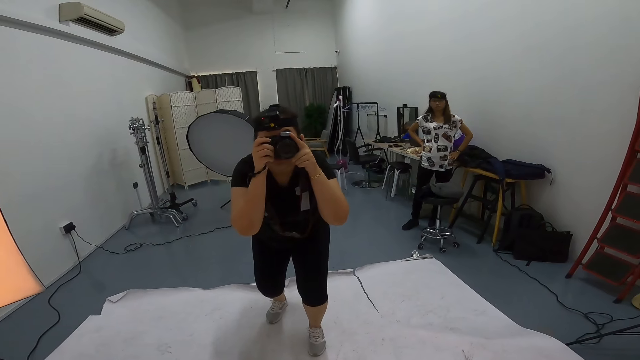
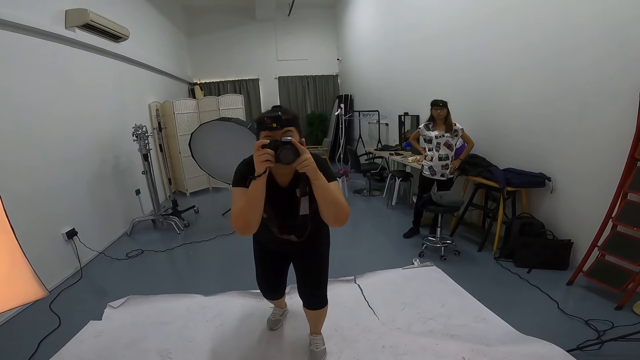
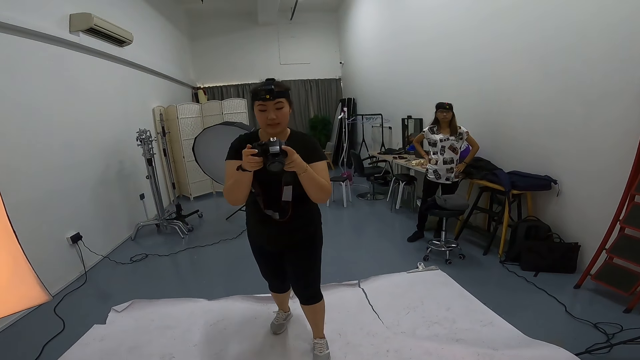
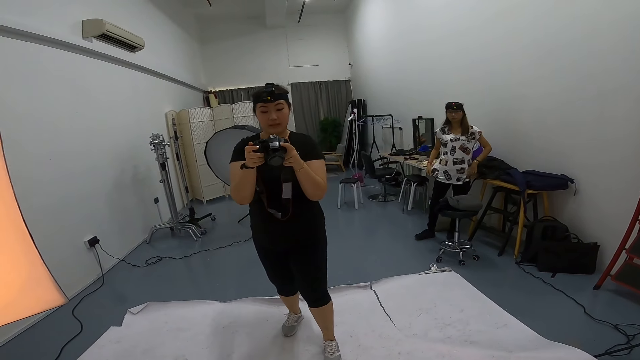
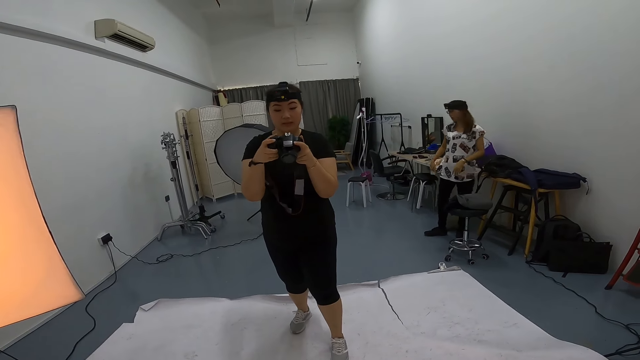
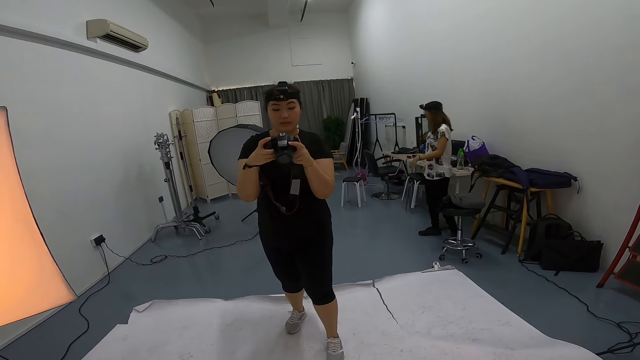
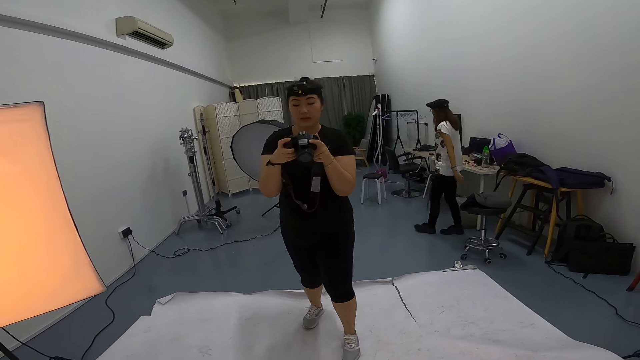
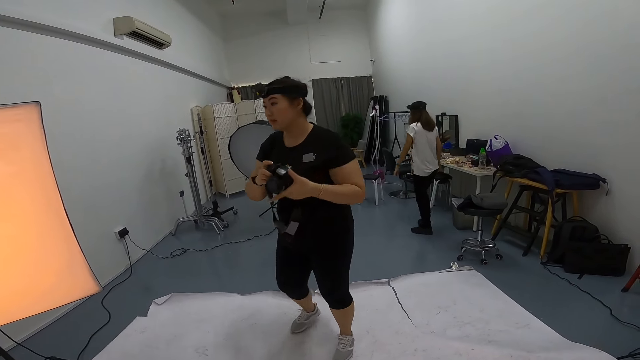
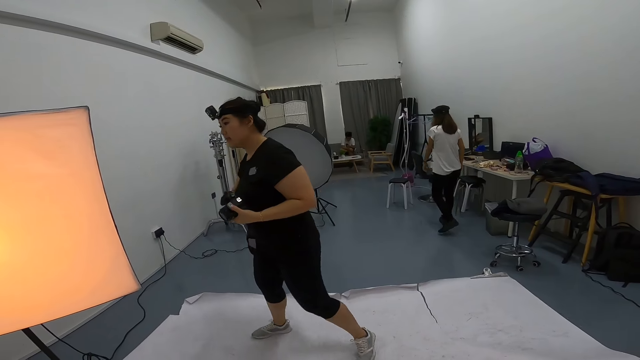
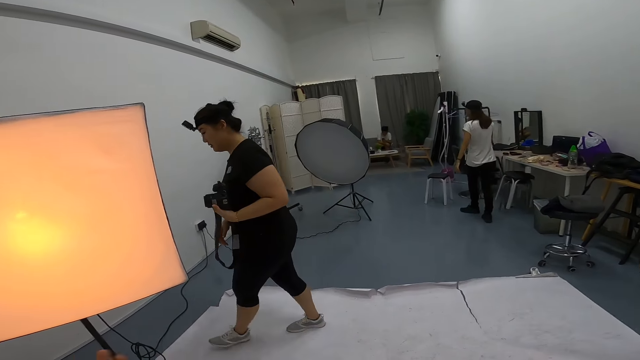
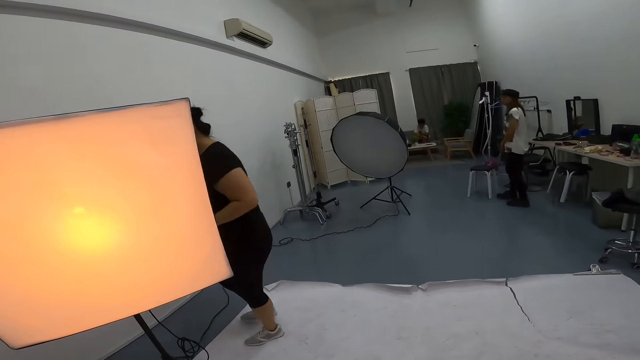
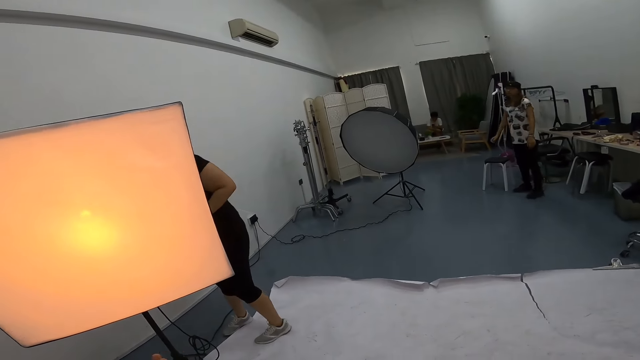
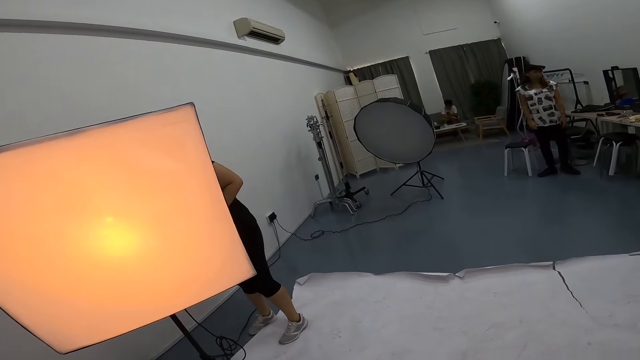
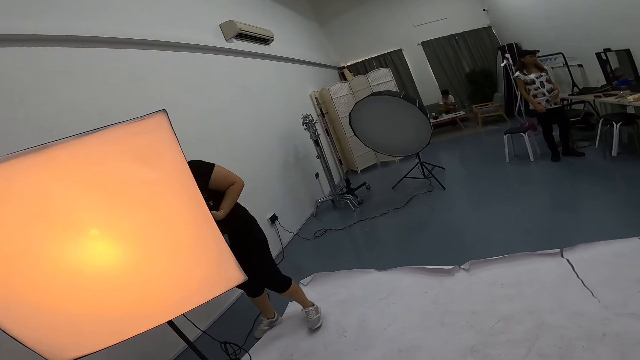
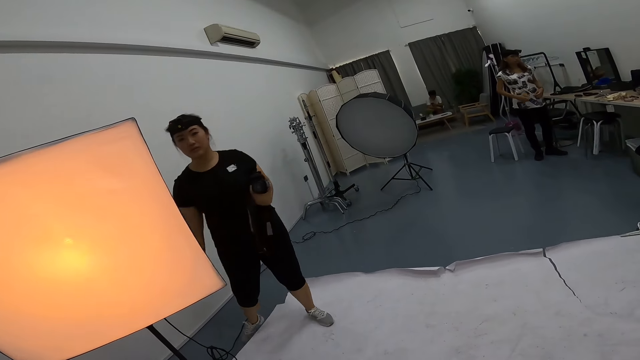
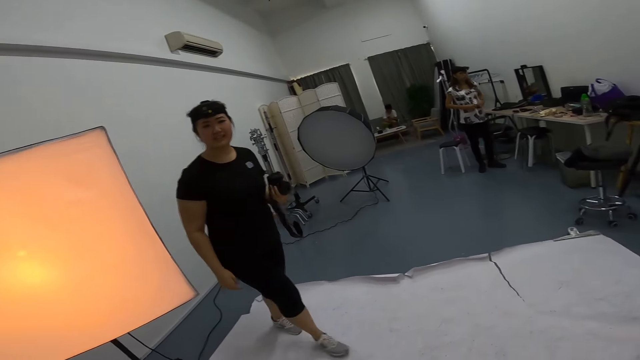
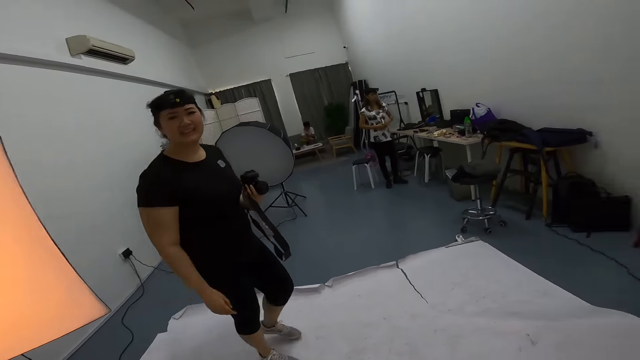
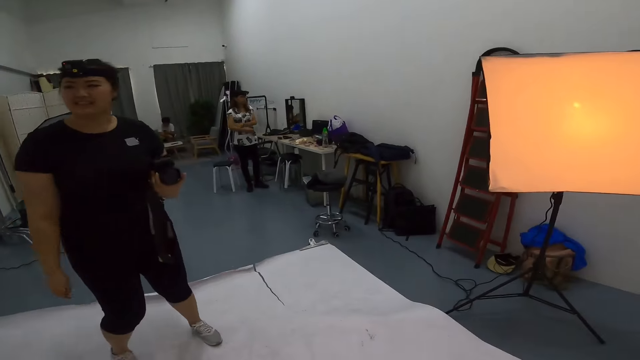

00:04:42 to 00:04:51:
A woman checks the camera. Another woman moves around the room. The first woman walks behind the studio light as she converses with the camera wearer. The camera wearer walks beside the studio soft box stand.

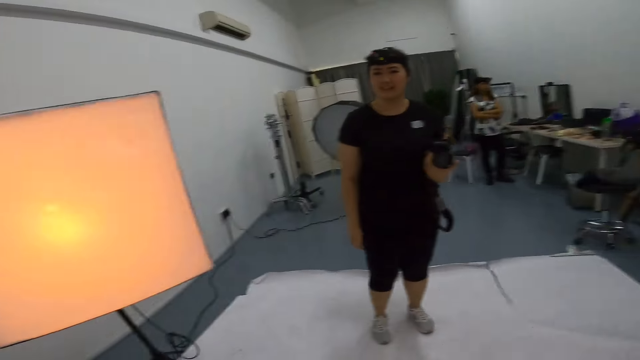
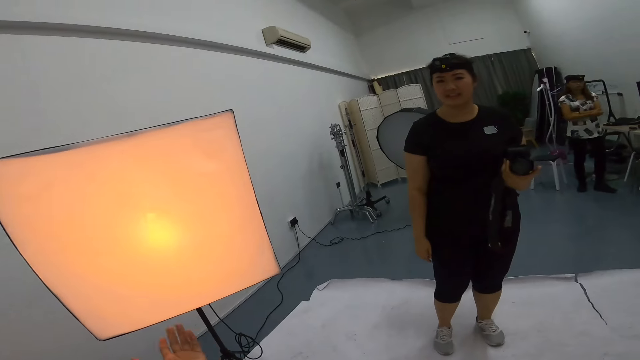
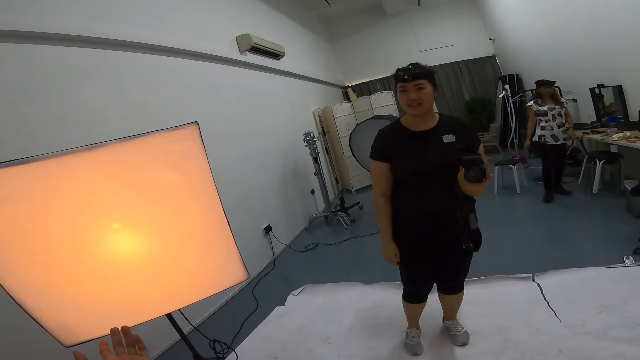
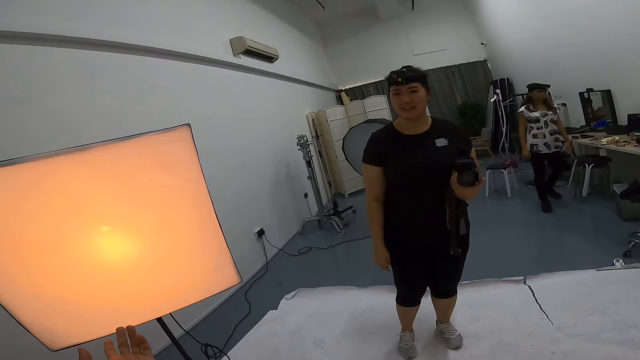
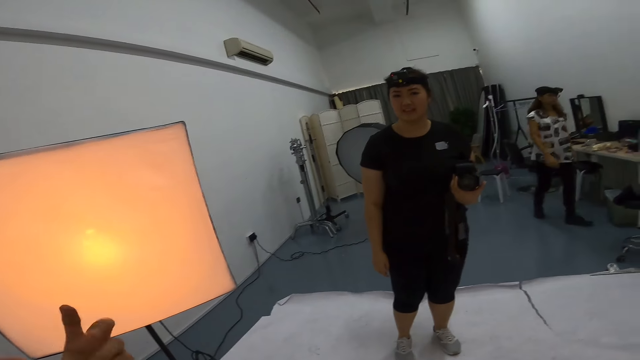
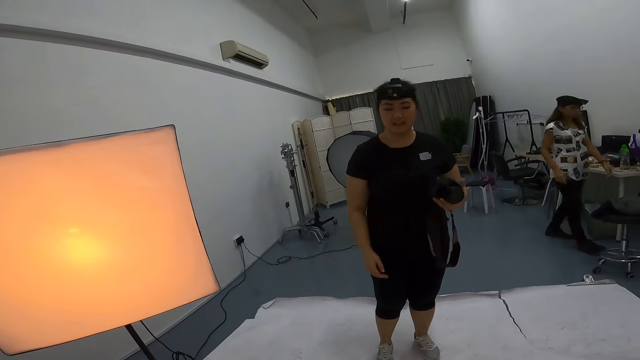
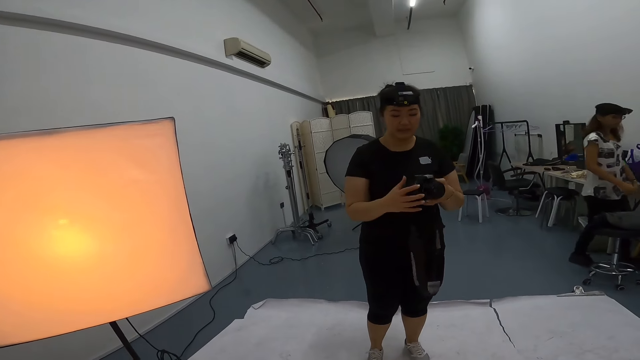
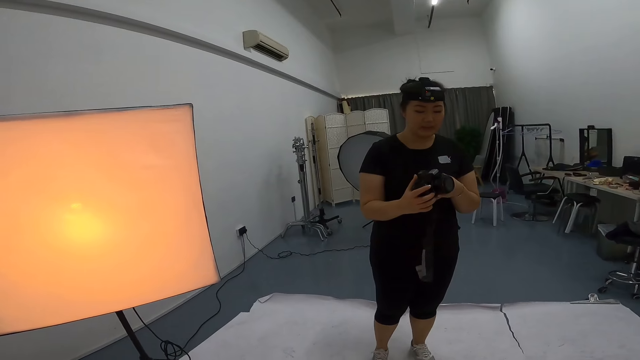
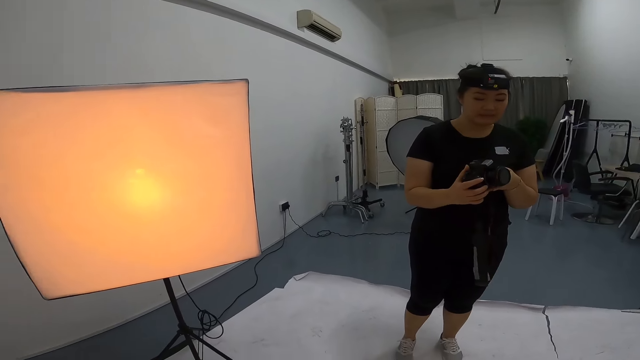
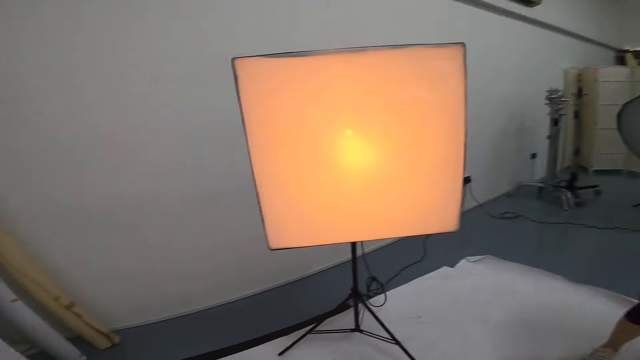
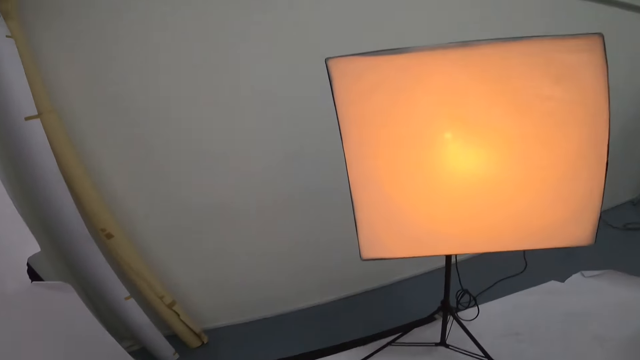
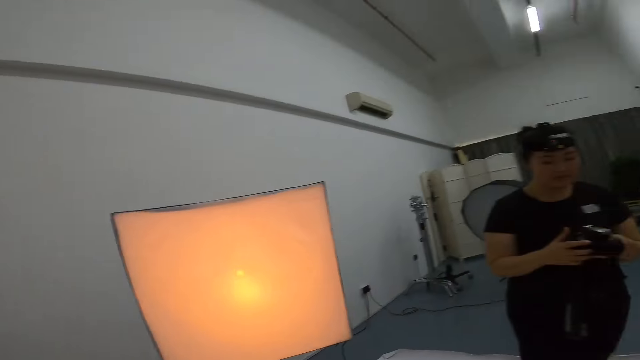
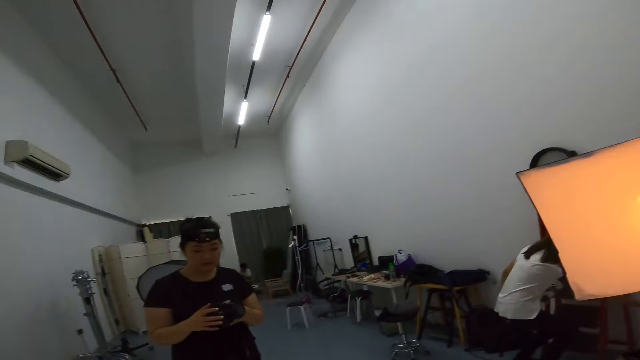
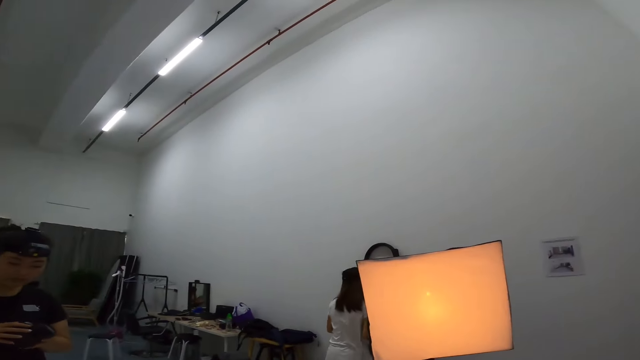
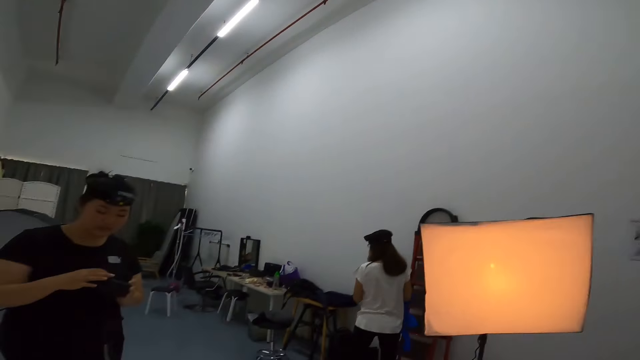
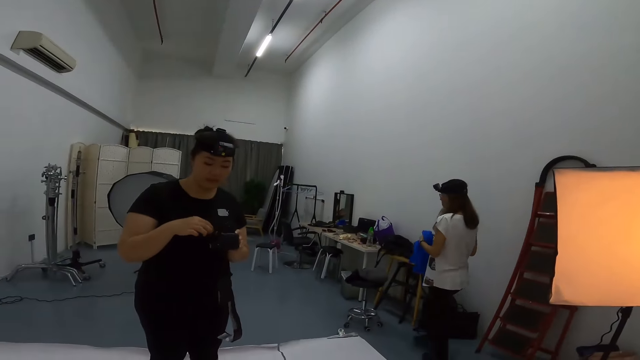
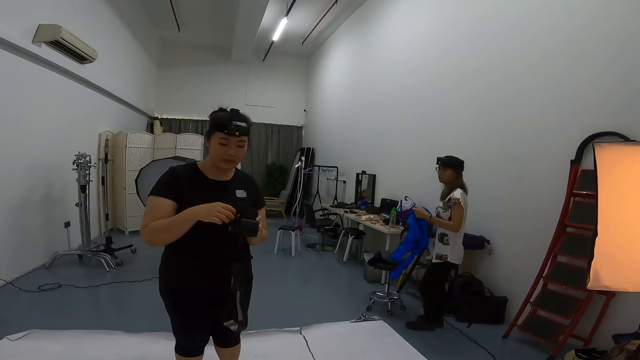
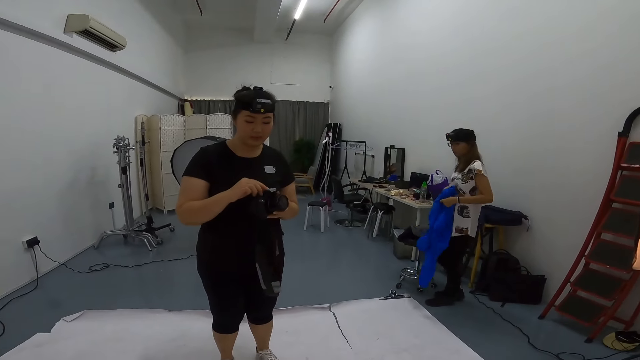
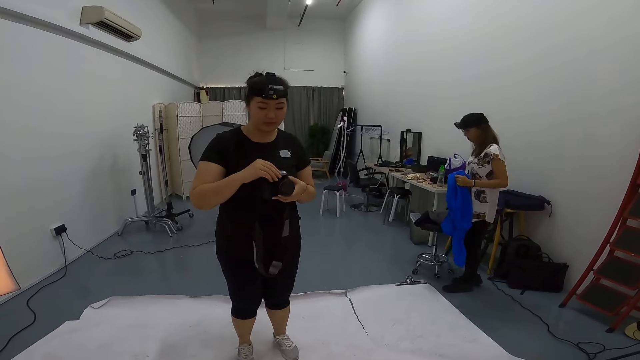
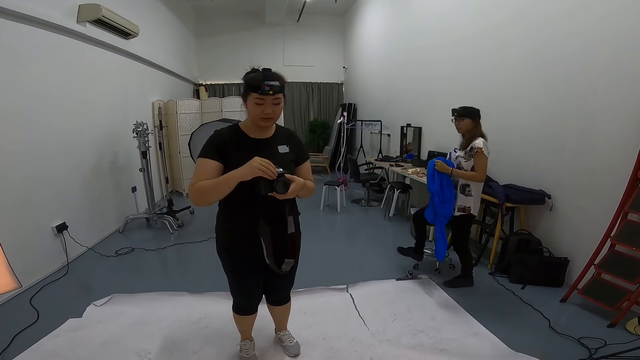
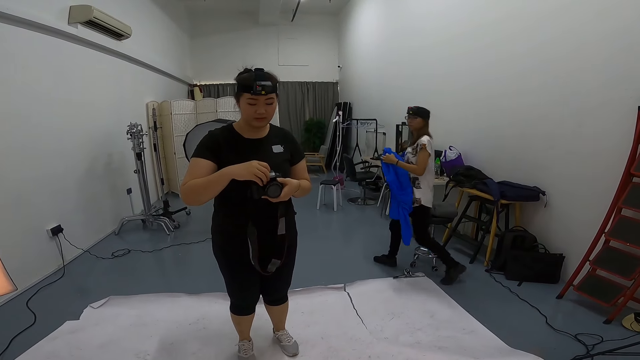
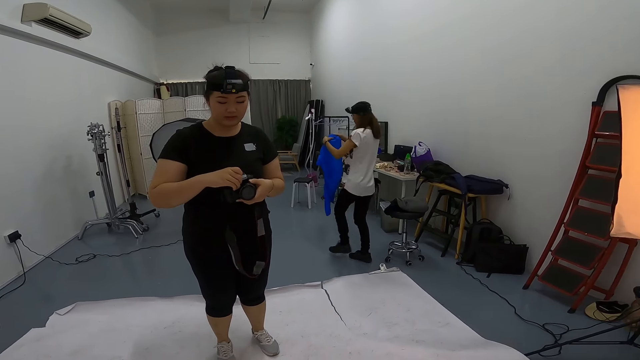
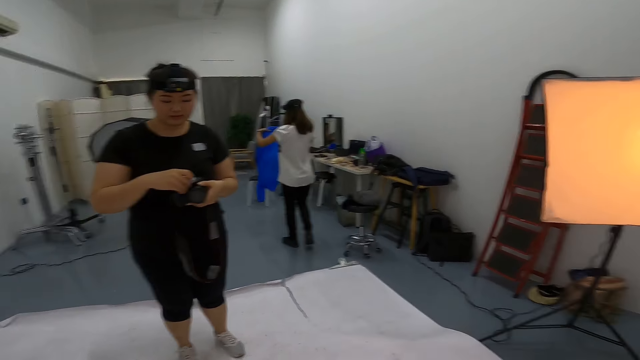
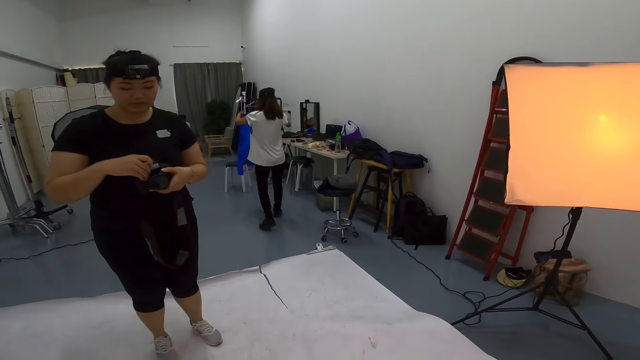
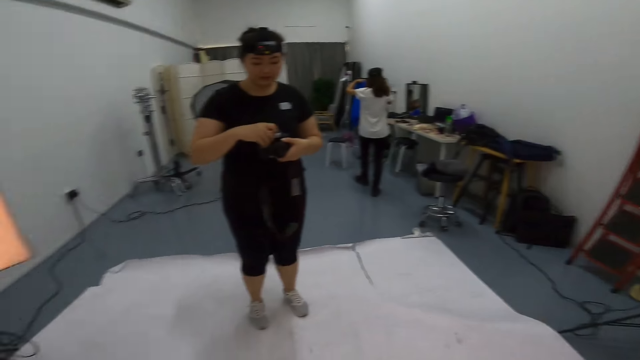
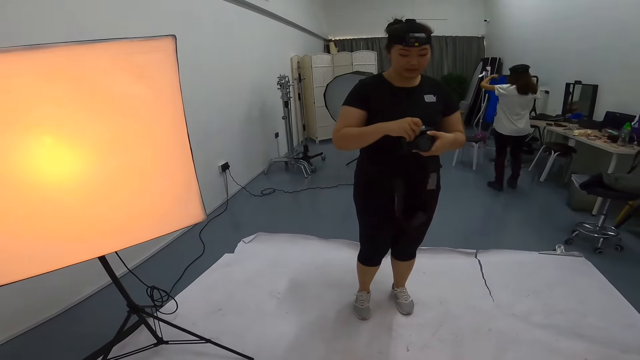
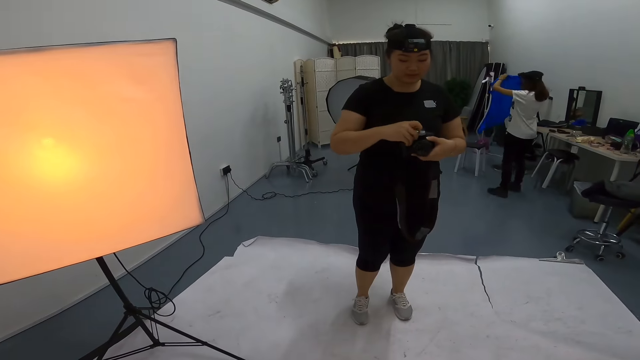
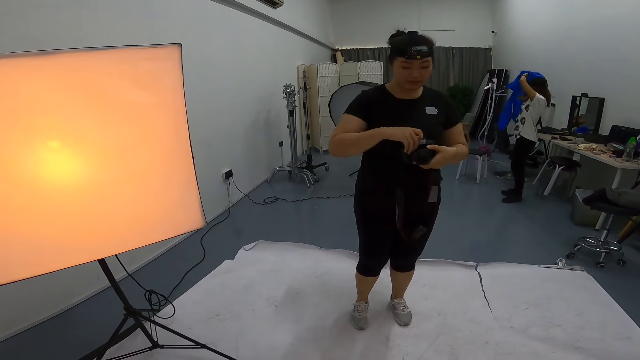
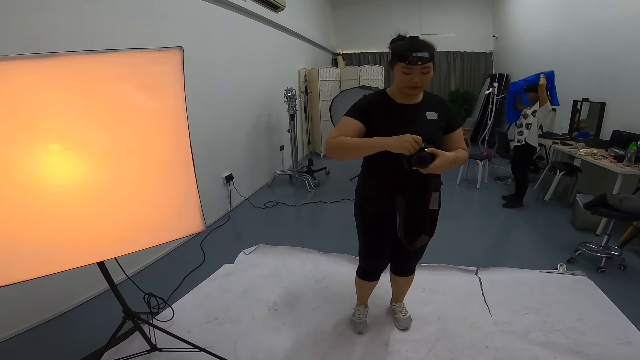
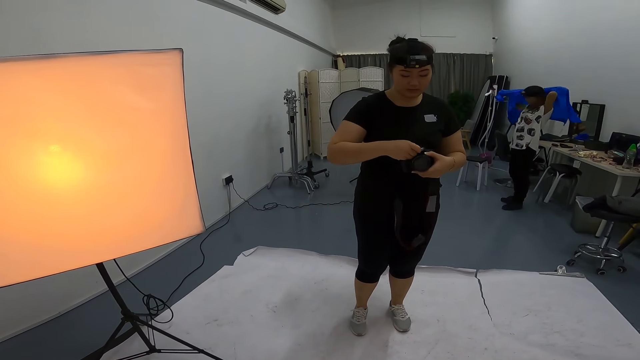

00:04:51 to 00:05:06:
A woman stands beside the camera wearer. The camera wearer looks aside. The woman adjusts her camera as she converses with the camera wearer.
